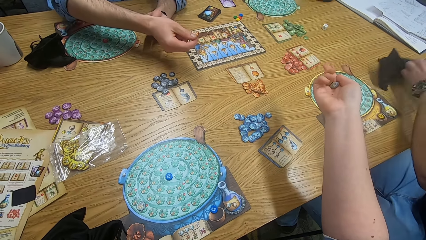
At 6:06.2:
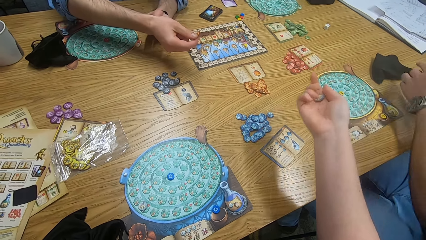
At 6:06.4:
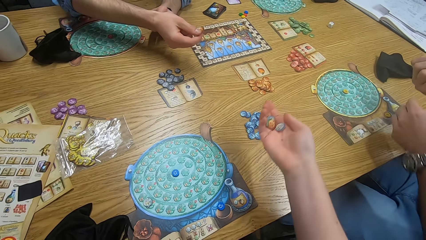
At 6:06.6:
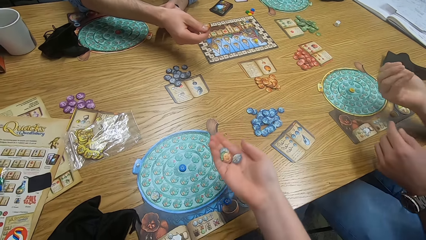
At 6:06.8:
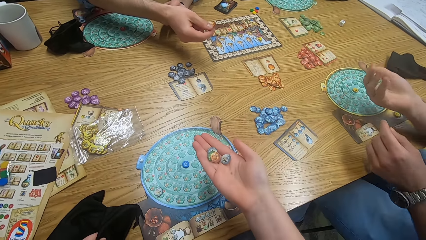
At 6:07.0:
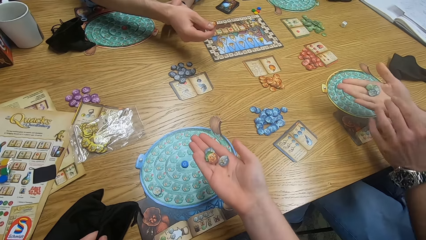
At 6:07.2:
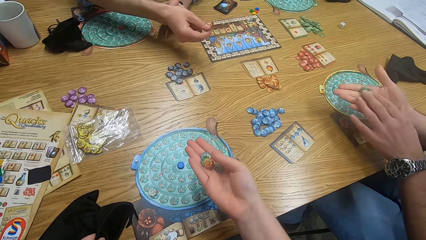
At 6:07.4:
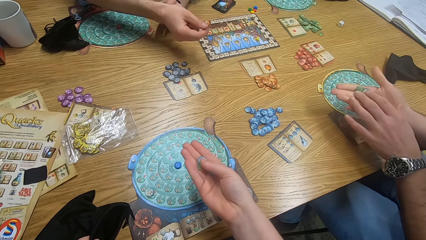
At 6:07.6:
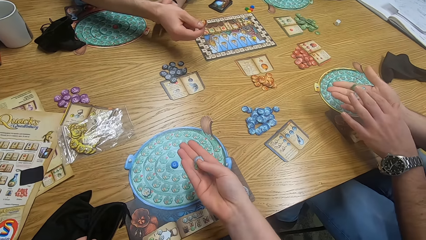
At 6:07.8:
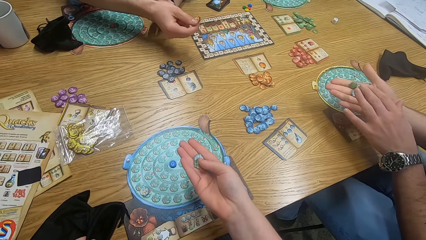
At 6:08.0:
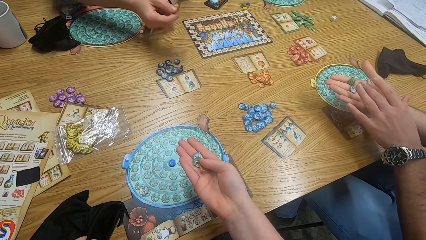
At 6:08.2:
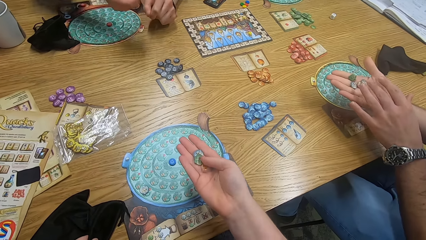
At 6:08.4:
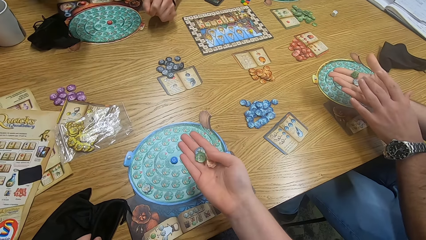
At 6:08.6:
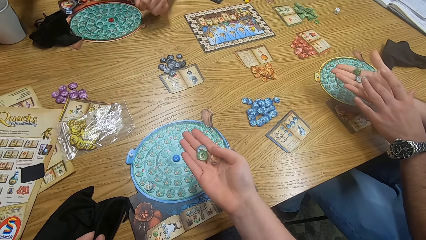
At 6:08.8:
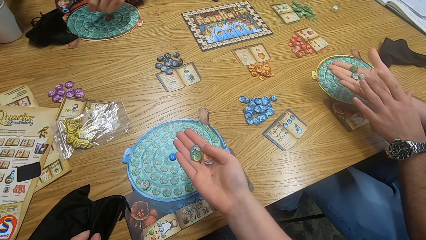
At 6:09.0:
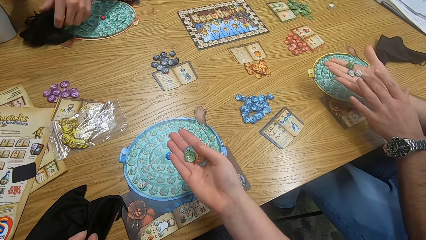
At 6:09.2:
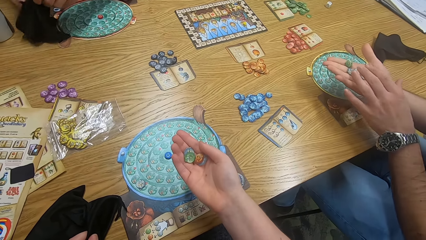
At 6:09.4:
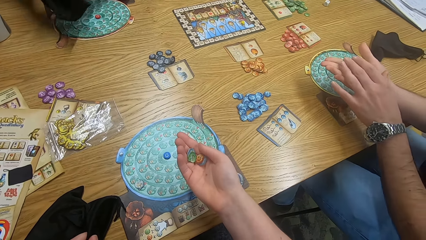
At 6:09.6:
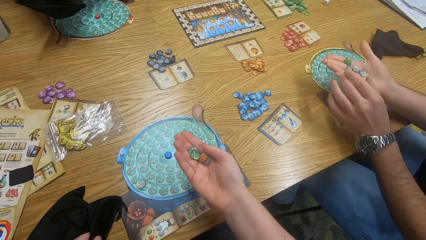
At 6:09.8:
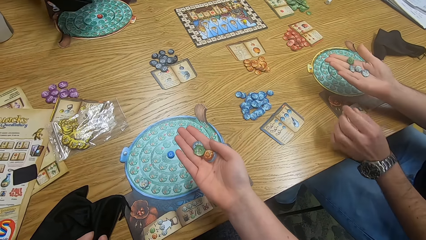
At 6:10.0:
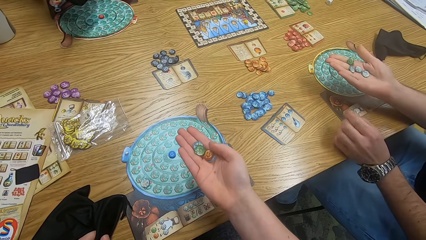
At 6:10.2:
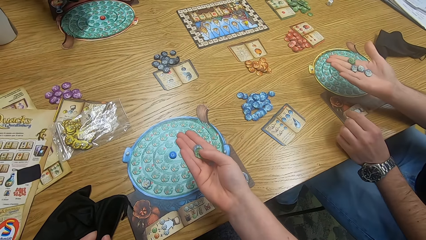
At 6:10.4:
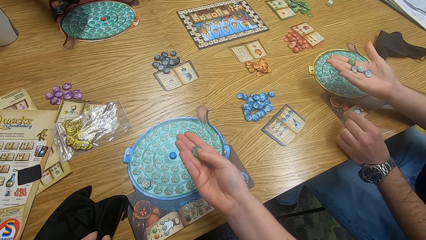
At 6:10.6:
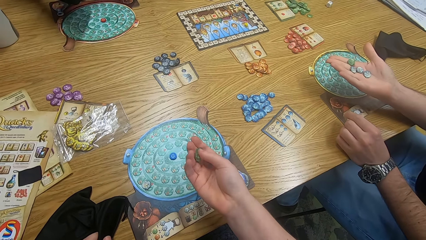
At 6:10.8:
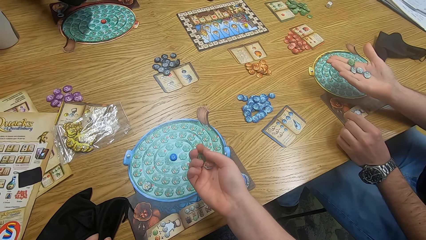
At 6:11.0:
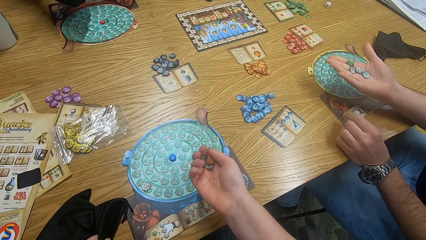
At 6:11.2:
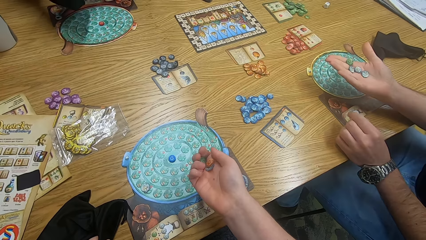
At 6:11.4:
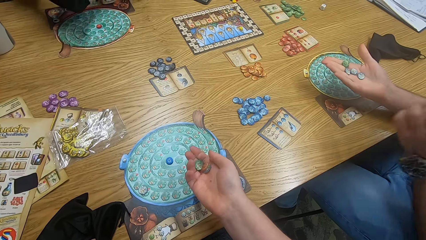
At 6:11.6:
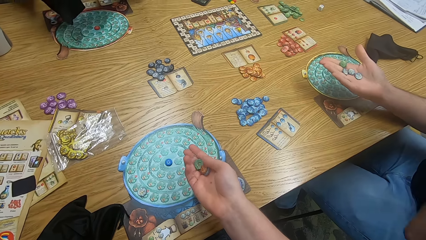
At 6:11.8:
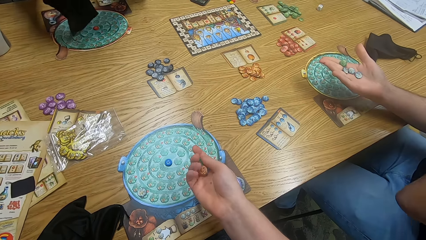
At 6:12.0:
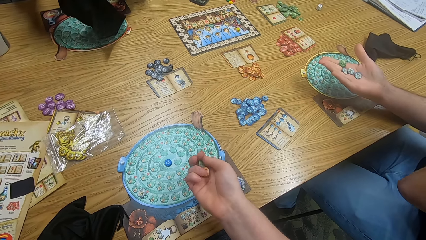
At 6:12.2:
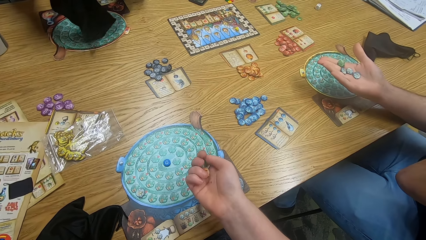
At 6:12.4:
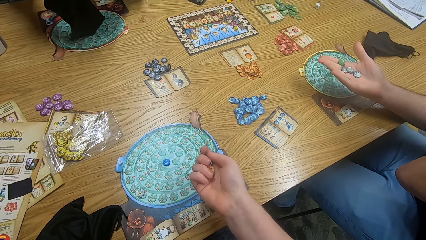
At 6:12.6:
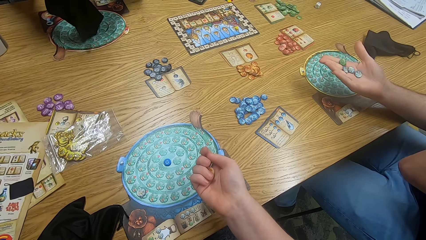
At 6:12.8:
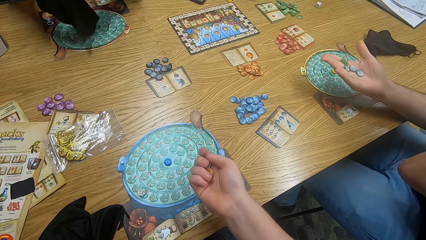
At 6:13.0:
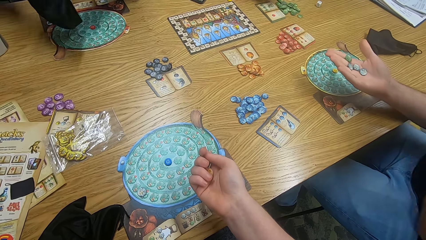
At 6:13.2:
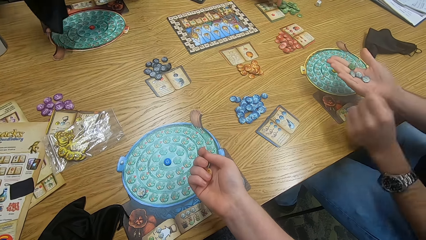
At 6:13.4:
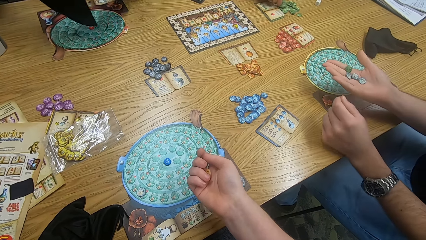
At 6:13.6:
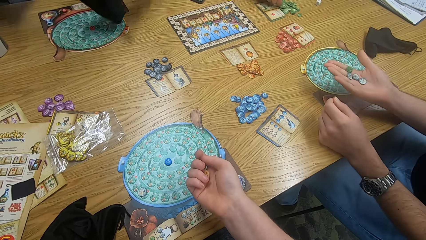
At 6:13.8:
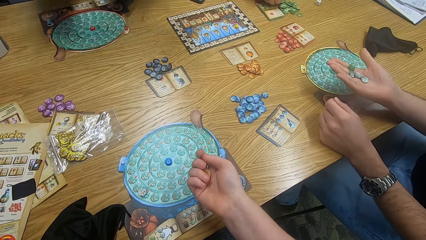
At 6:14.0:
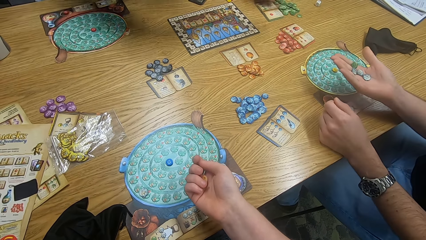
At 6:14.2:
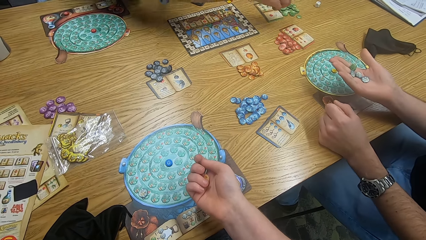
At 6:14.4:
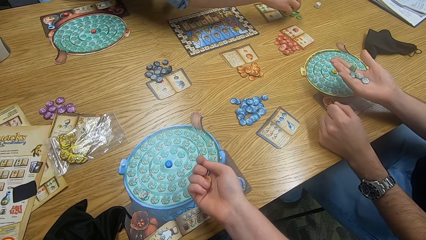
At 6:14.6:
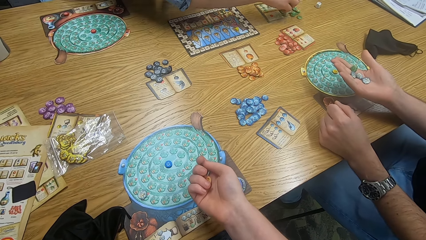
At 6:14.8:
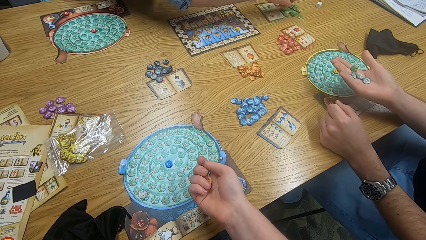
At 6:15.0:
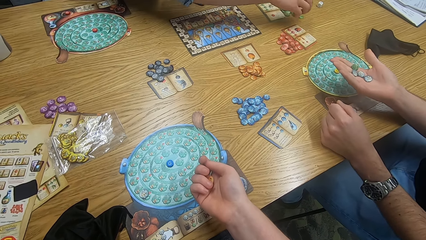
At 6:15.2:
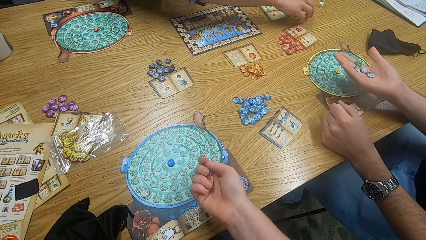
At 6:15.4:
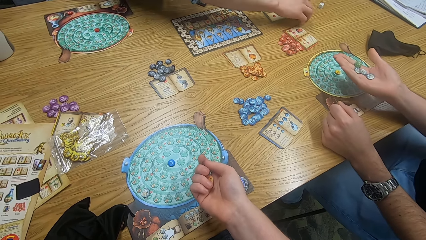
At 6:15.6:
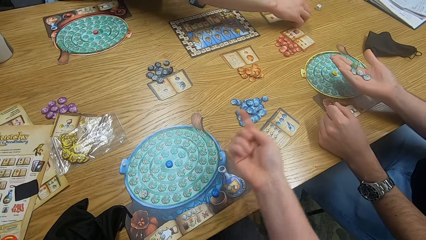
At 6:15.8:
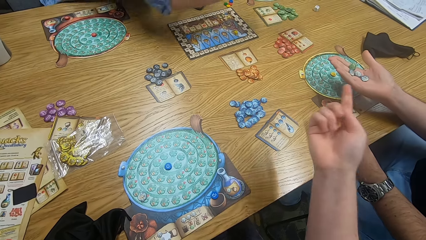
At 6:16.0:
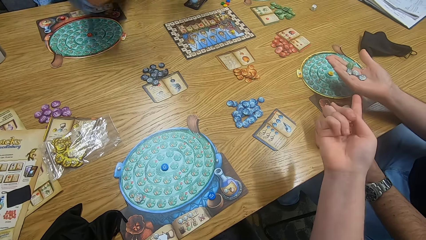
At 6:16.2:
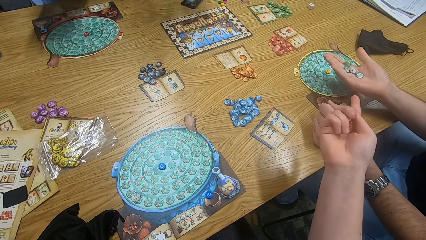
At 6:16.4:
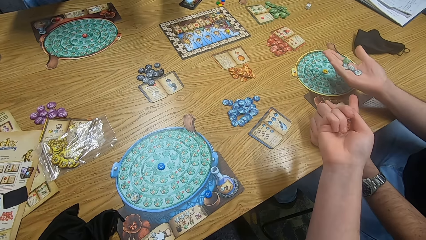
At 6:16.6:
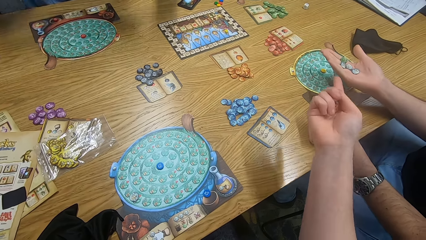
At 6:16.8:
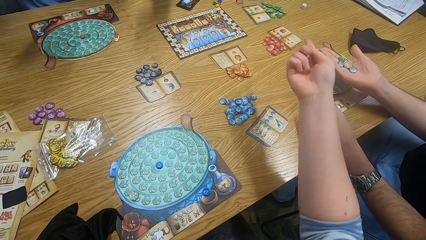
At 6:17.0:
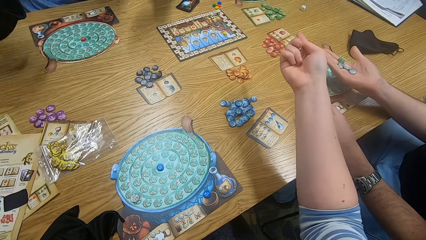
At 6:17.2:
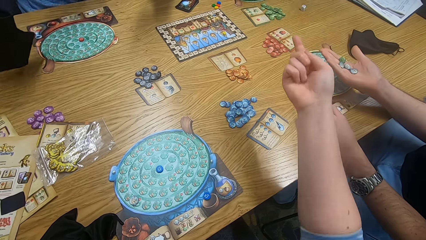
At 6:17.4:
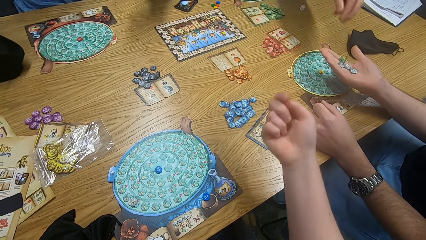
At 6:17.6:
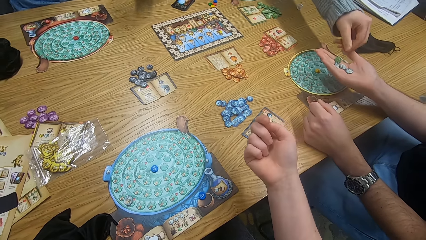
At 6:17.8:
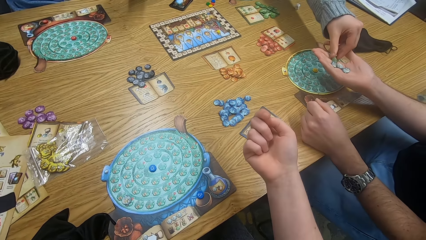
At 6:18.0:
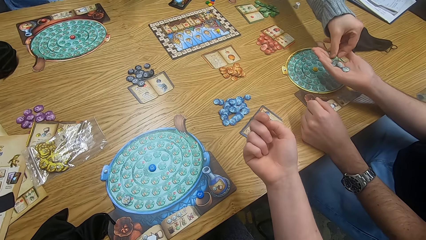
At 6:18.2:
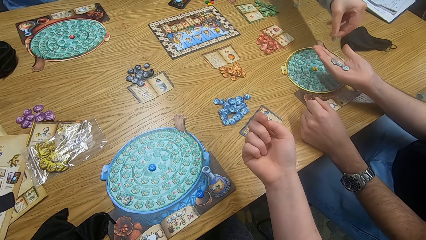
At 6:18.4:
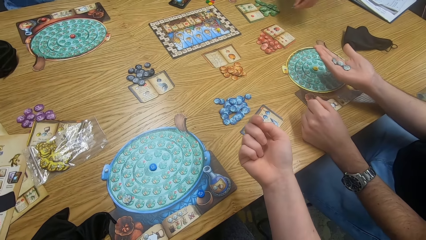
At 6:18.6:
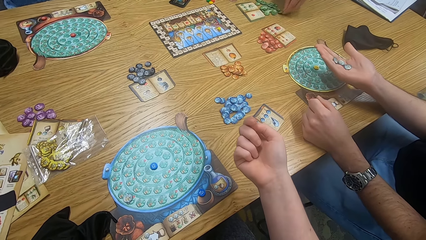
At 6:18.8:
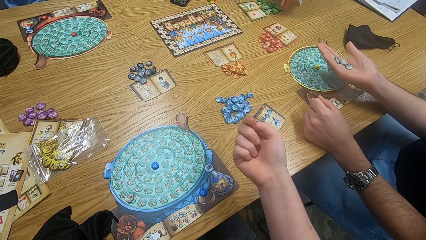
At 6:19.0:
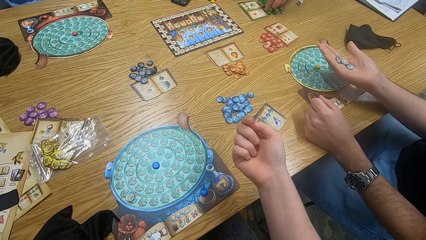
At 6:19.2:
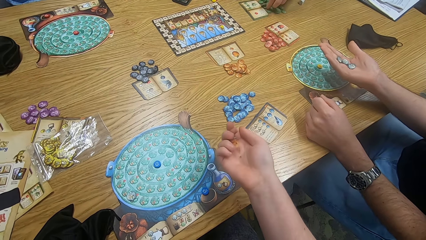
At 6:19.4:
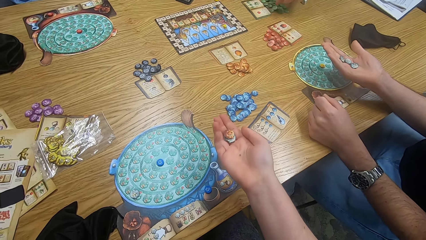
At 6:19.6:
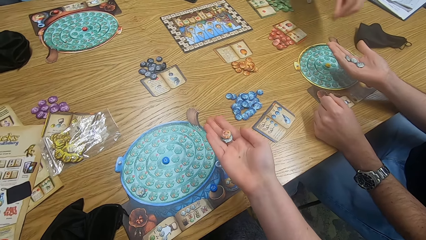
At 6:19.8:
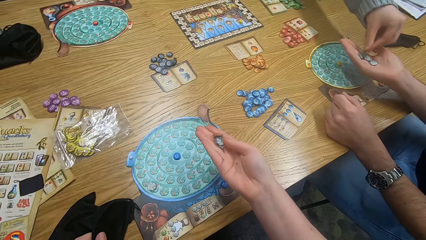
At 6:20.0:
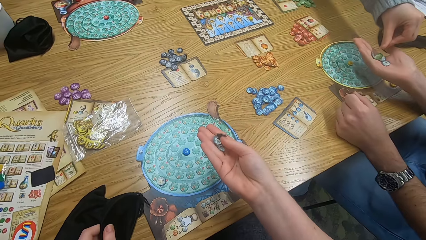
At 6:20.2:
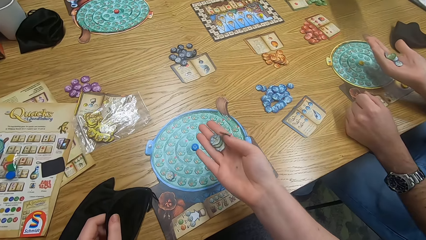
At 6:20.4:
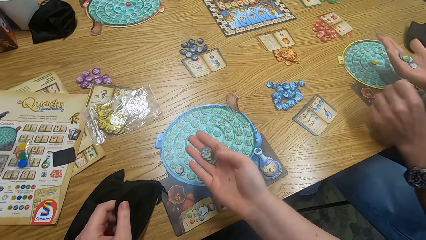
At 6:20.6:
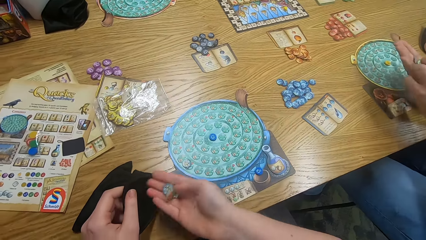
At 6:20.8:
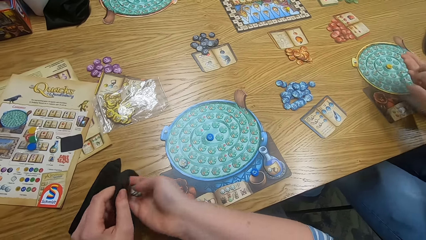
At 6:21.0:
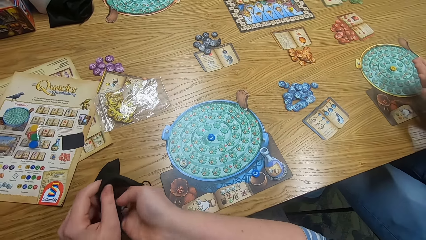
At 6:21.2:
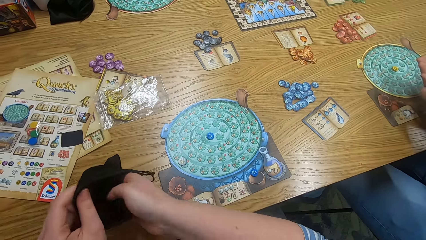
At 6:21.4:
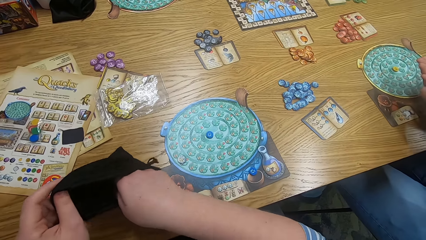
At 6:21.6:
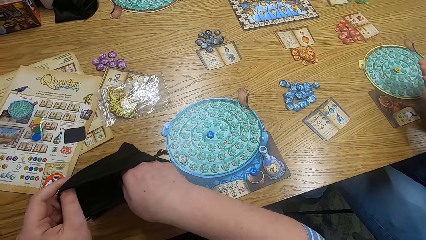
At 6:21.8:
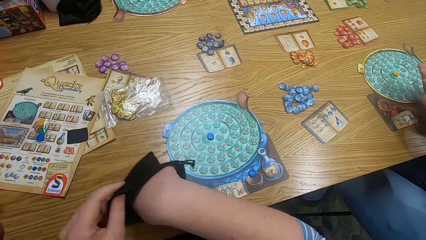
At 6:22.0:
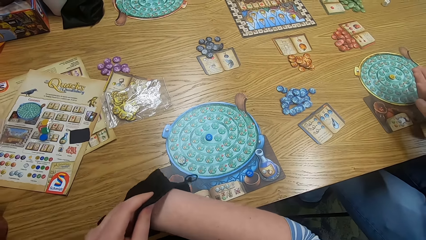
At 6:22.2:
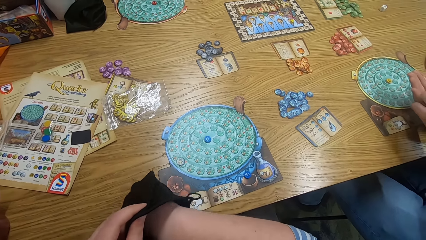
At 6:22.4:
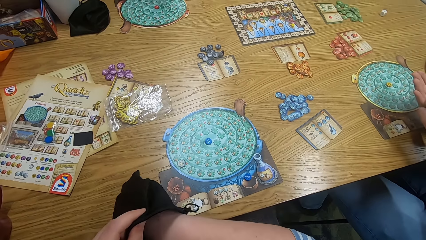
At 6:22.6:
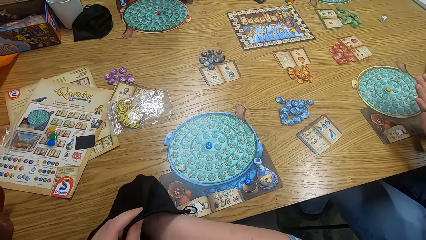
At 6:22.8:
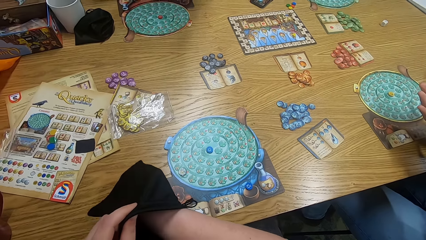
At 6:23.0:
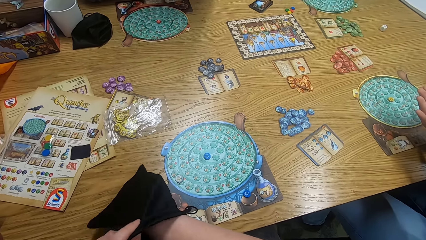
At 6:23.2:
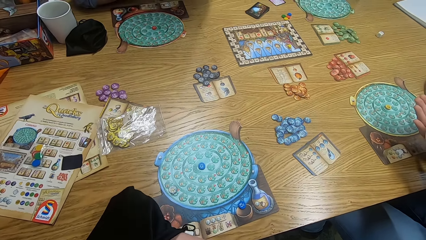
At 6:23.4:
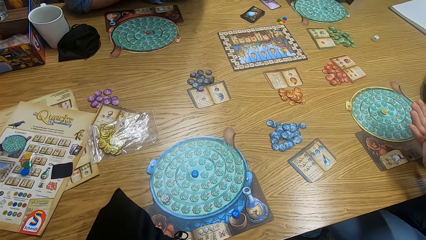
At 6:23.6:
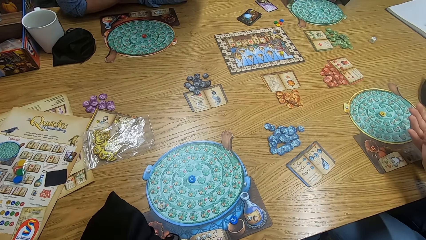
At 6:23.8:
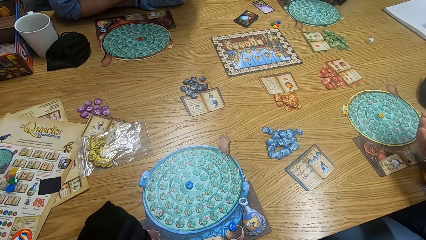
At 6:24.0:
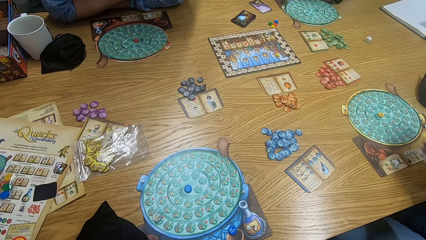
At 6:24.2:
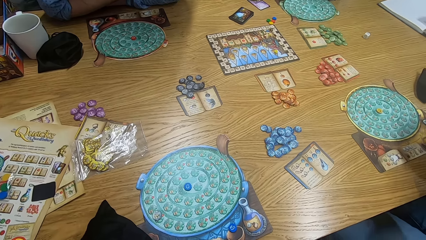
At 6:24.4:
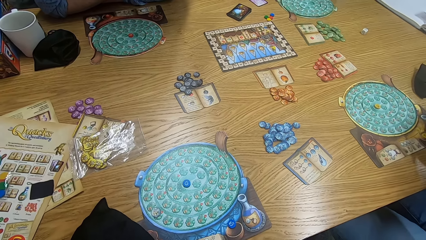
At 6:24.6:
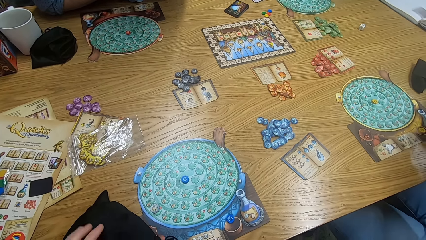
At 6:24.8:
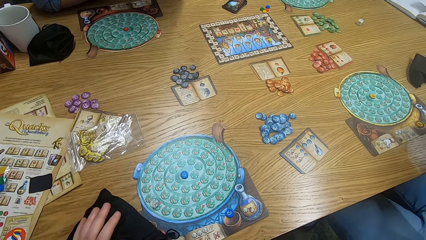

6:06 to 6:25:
A man places the small bag on the table. Another man plays the game. The camera wearer plays the game. They play the game again. The second man plays the game. The first man plays the game. A person holds tiles on the right hand. The second man returns something on the small bag. The first man plays the game. The camera wearer plays the game. The first man plays the game. The camera wearer plays the game. The first man moves hands. The camera wearer plays the game. The first man plays the game. The second man plays the game. The camera wearer points at the person. They move hands. A third man plays the game. The first man plays the game. Another person picks tiles from the first person. The camera wearer plays the game. The first man plays the game. The camera wearer puts tiles in the small bag.
